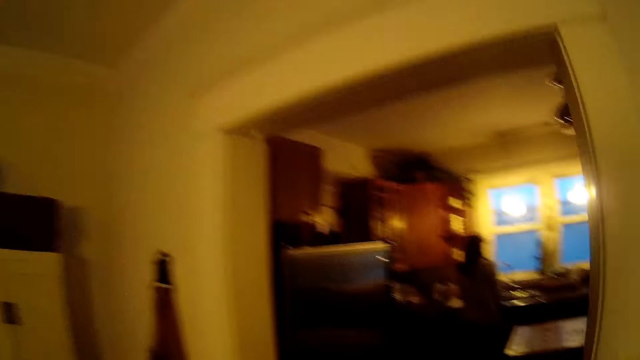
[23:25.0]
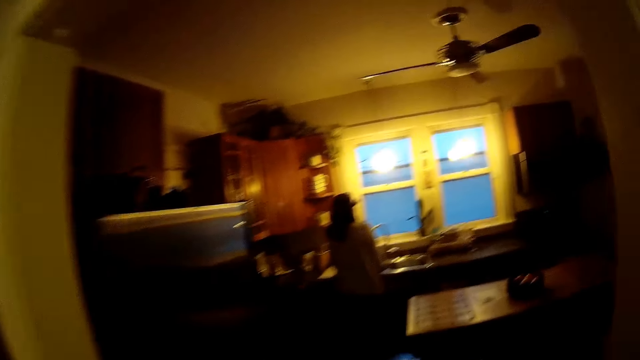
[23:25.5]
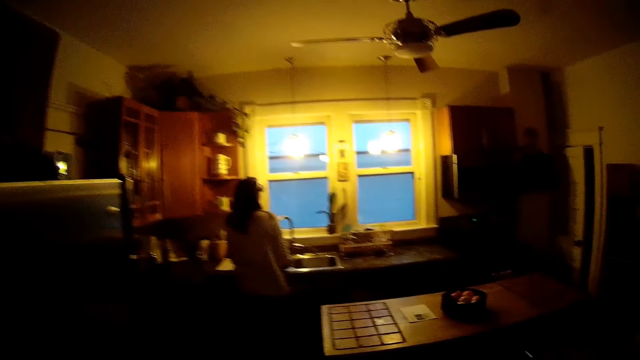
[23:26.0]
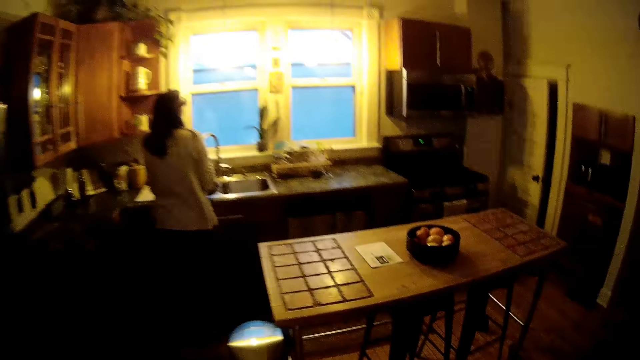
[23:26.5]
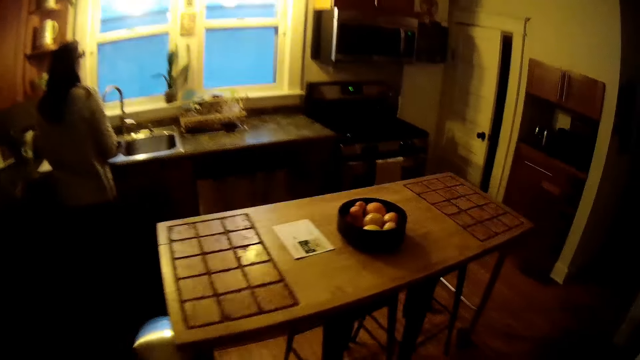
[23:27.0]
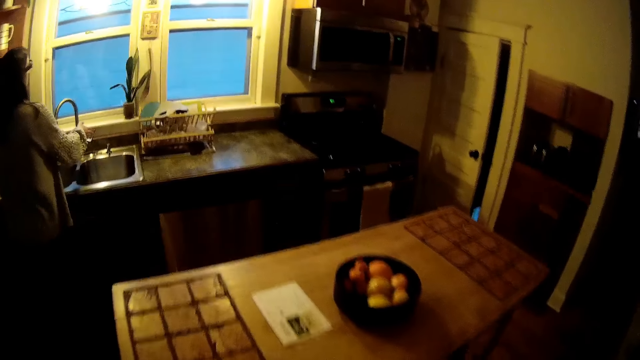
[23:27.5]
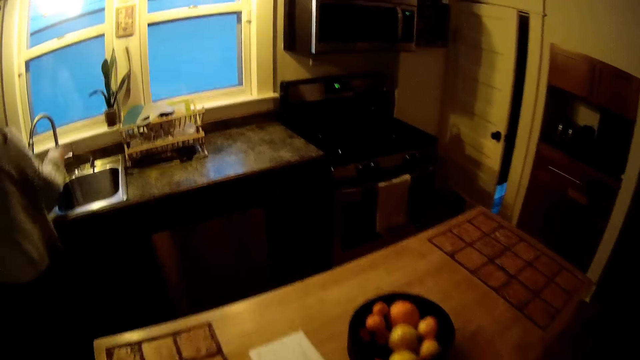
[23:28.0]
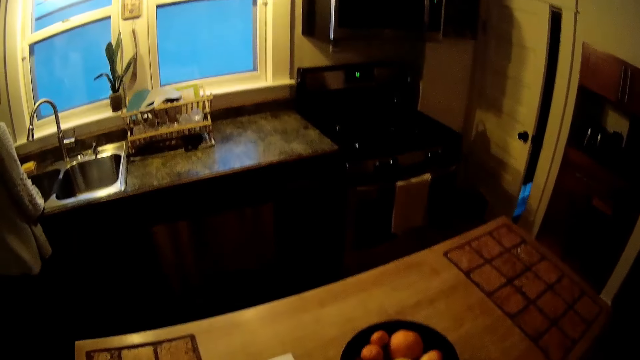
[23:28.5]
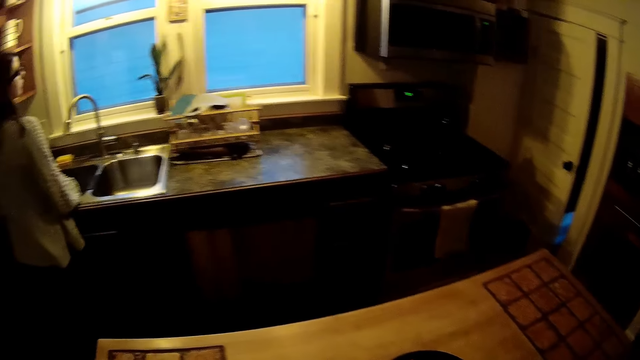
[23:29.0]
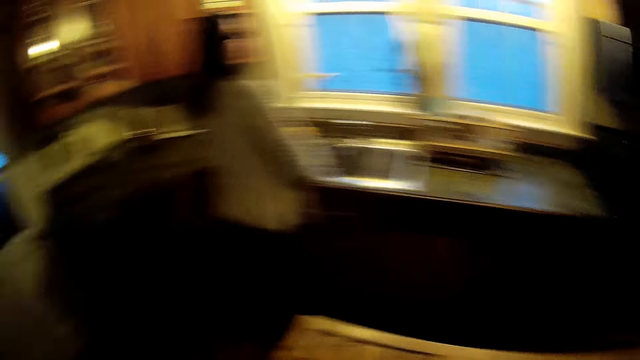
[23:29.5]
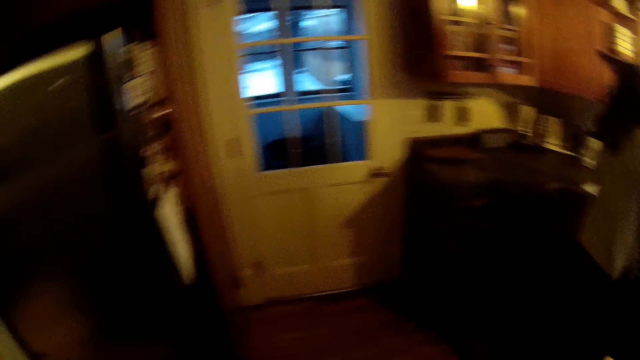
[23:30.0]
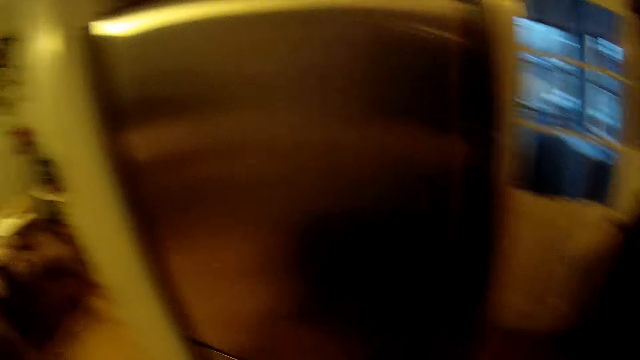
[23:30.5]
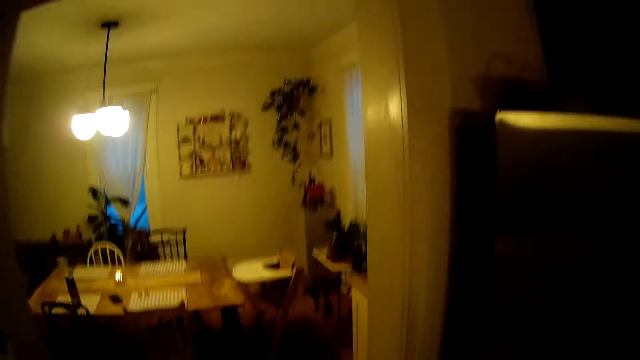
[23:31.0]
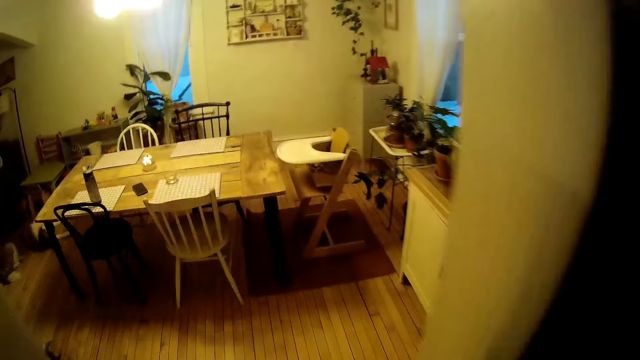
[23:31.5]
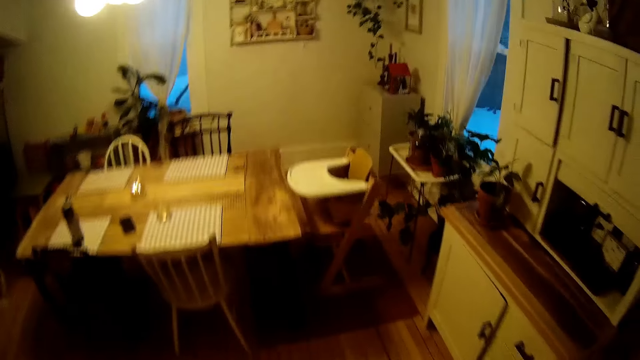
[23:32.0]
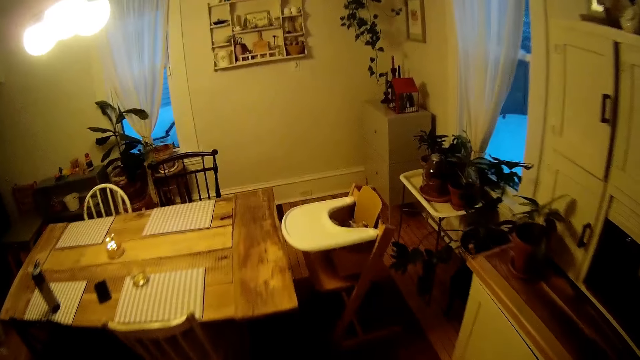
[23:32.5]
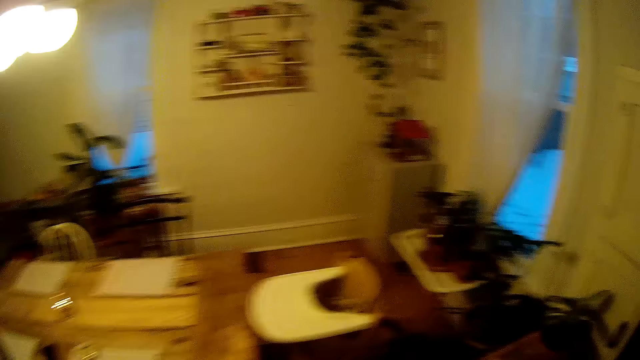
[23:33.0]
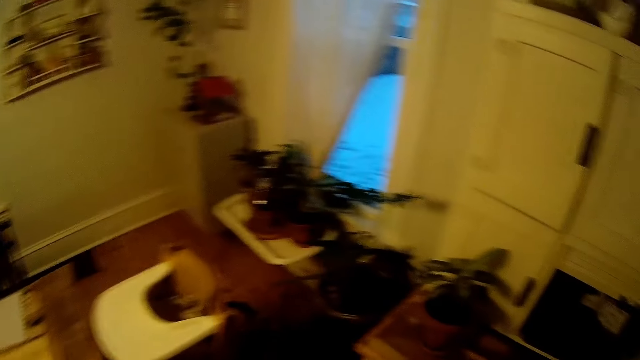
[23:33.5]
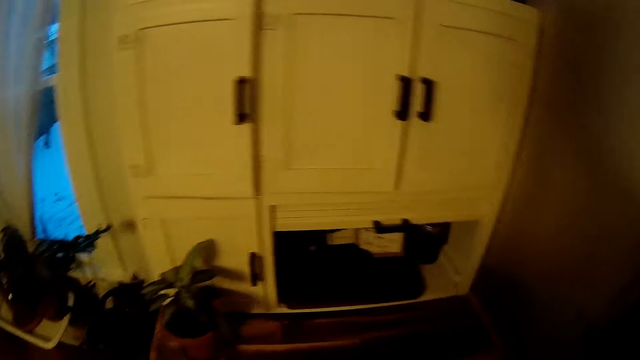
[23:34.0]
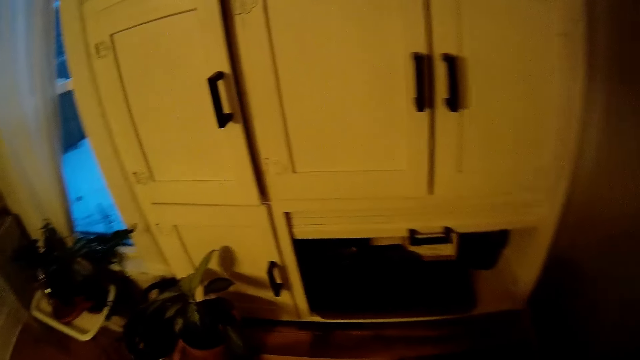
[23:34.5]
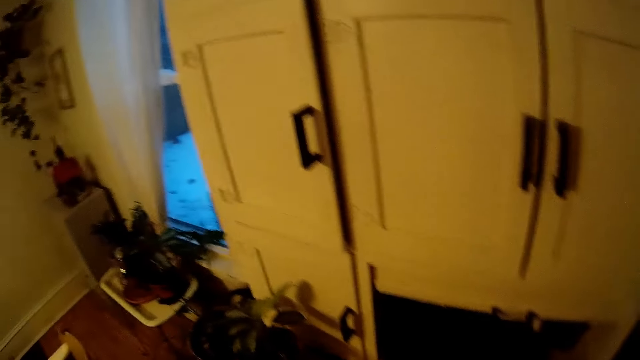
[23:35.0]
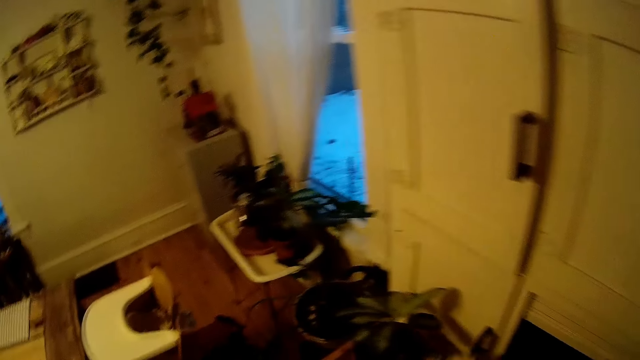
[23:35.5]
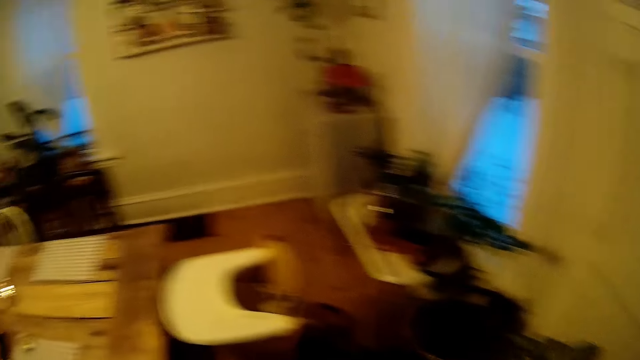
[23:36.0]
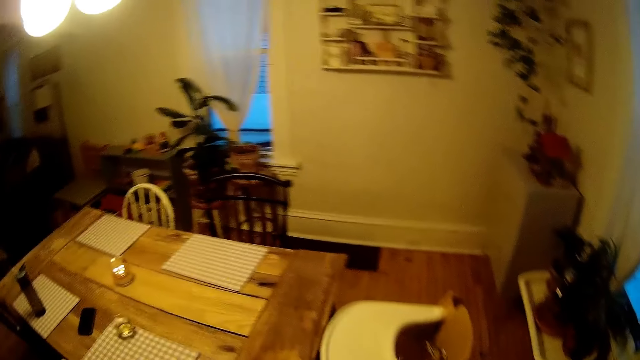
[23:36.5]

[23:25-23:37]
The camera wearer walks to a center table in the kitchen.

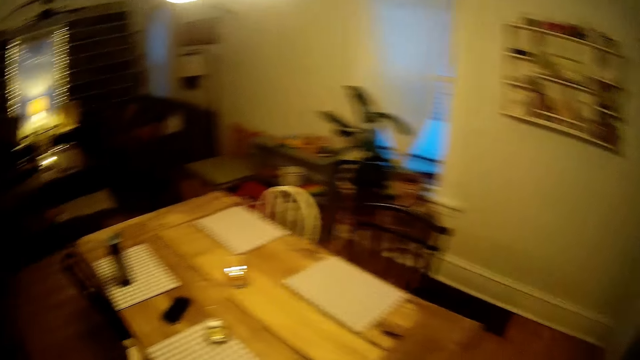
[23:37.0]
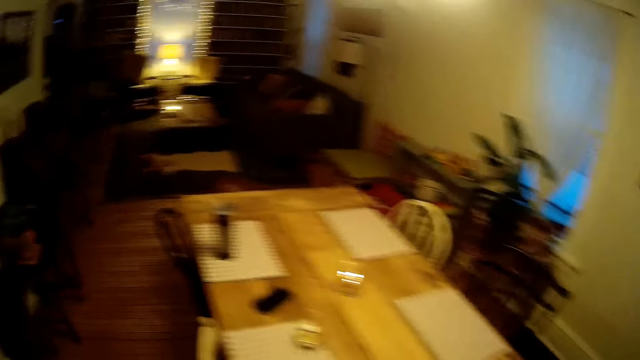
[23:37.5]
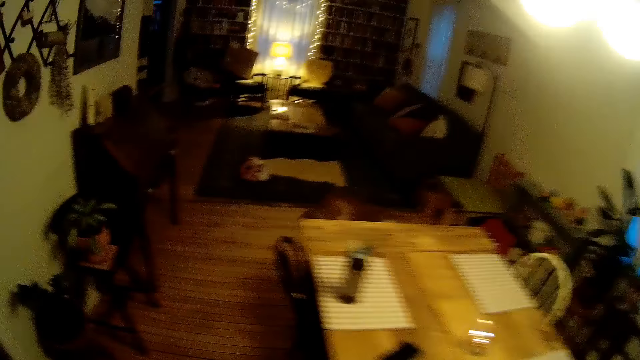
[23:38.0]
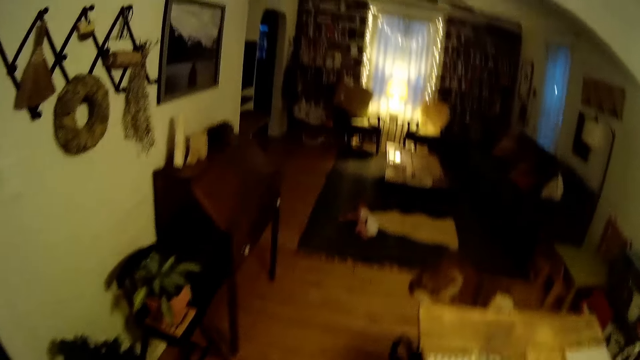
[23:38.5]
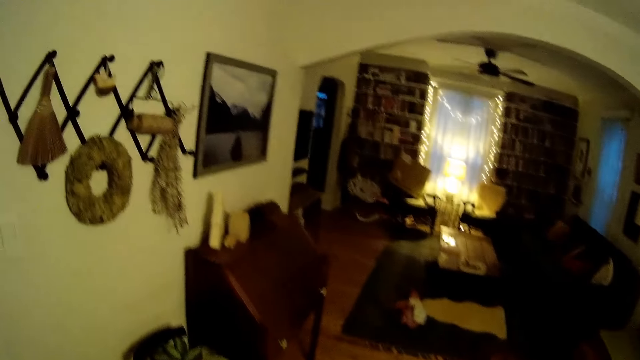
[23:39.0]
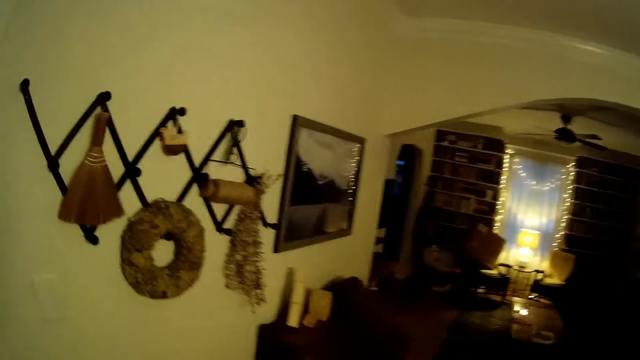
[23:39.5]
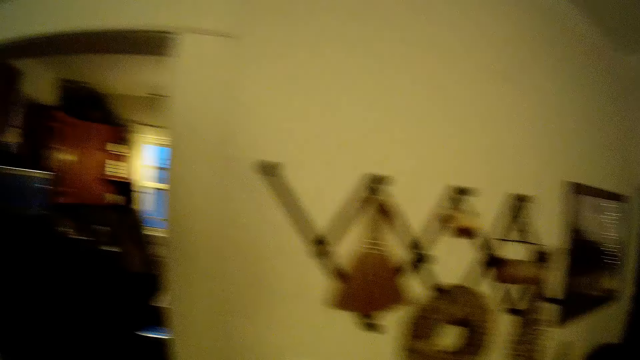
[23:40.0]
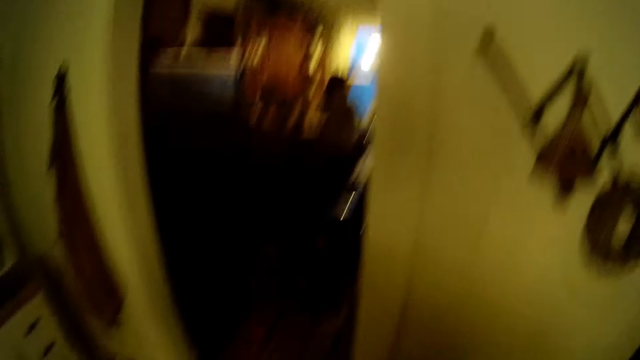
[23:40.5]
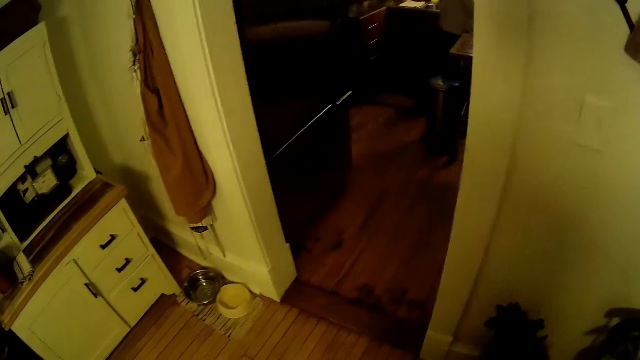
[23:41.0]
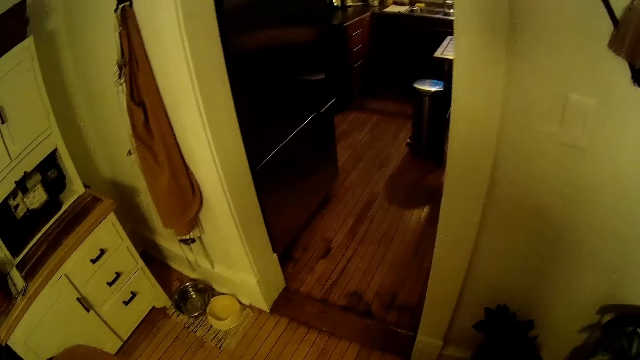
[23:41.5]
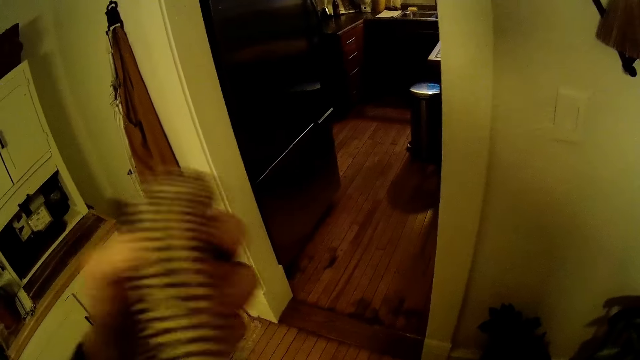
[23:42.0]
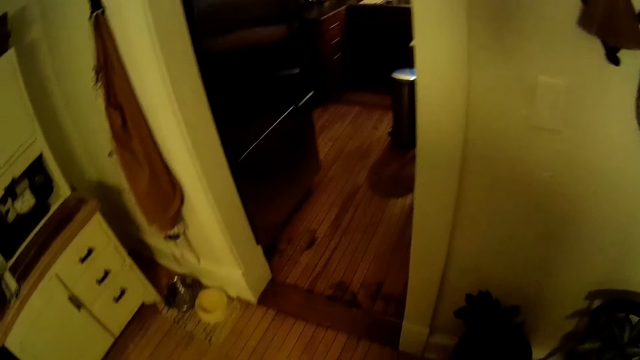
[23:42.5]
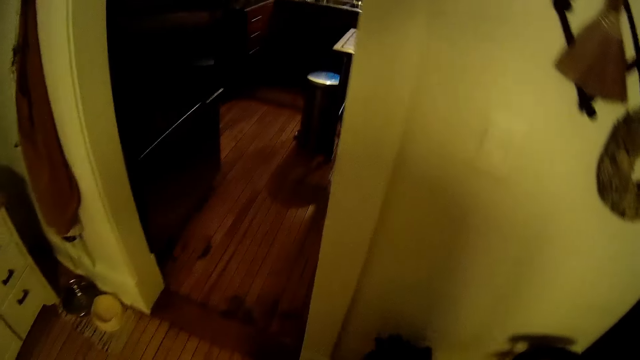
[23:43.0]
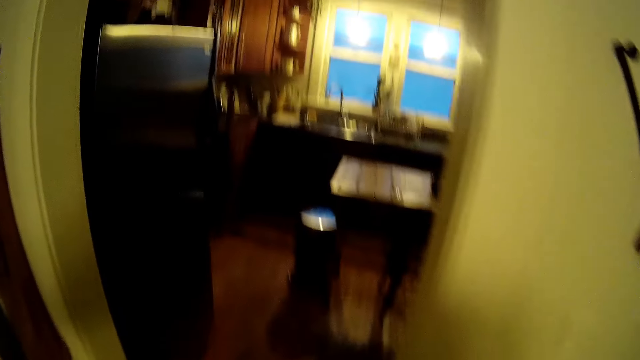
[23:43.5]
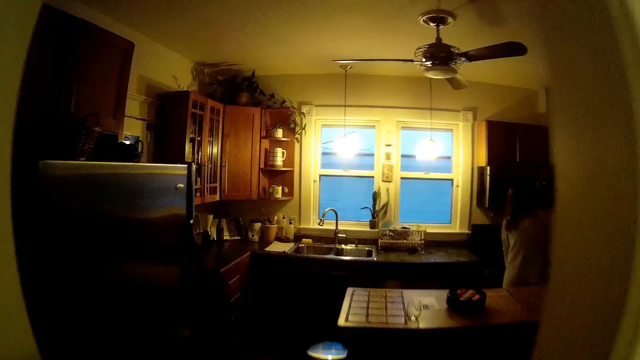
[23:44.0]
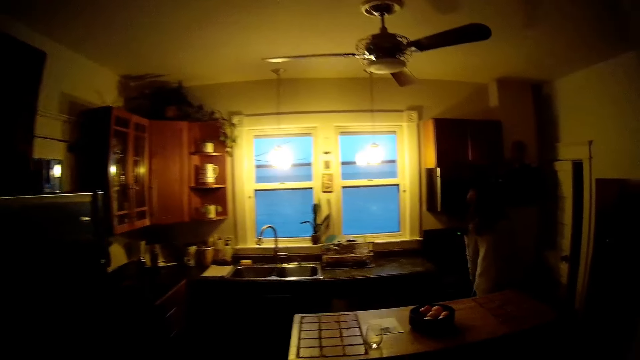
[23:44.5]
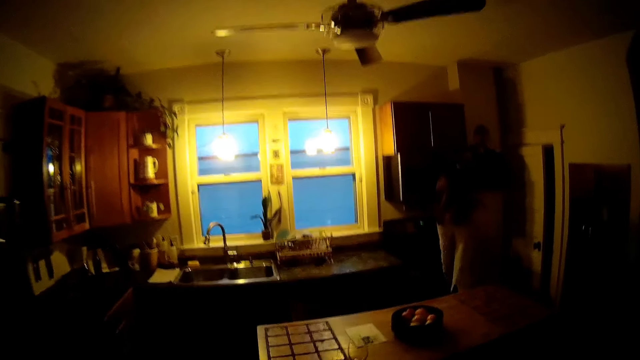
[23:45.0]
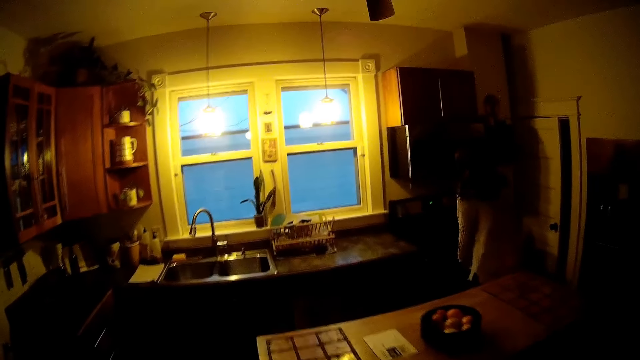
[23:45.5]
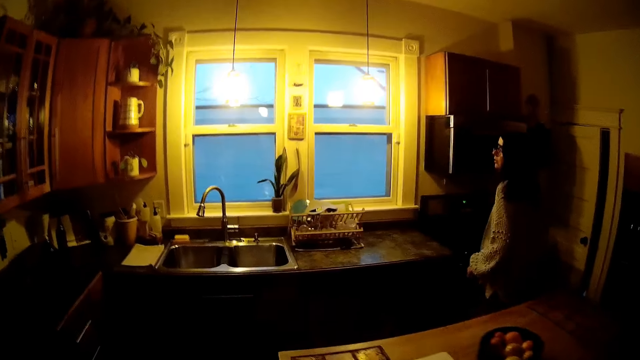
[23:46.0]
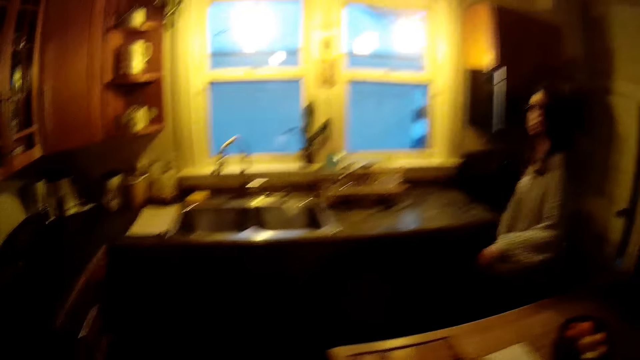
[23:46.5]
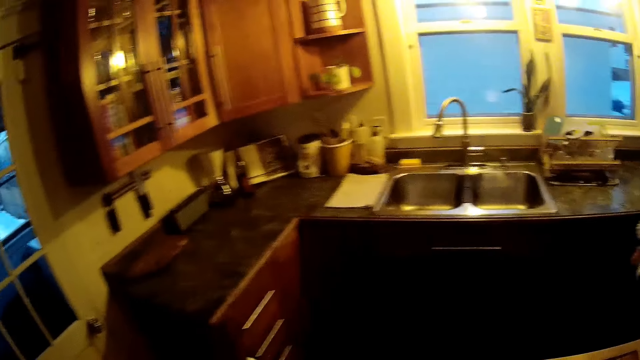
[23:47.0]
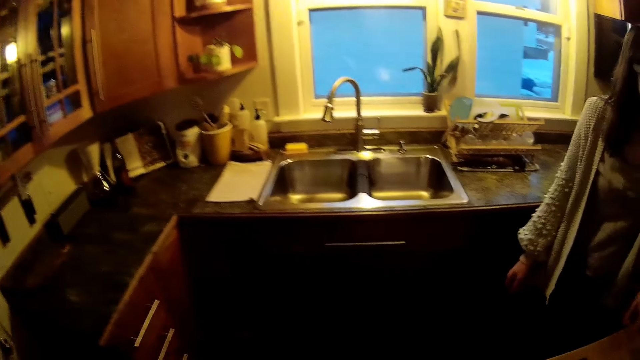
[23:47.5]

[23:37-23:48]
The camera wearer looks around the room. They lift something. They enter the kitchen. They walk towards the kitchen.
